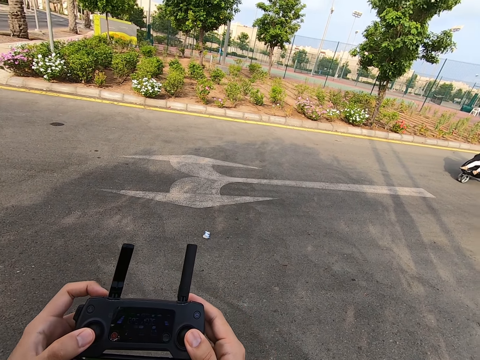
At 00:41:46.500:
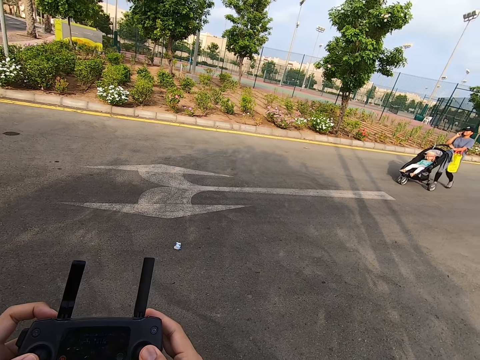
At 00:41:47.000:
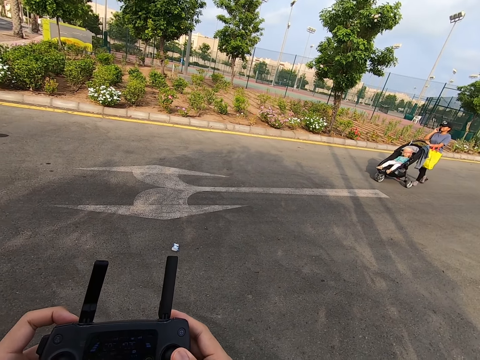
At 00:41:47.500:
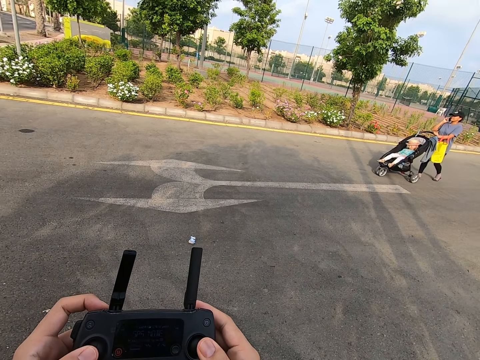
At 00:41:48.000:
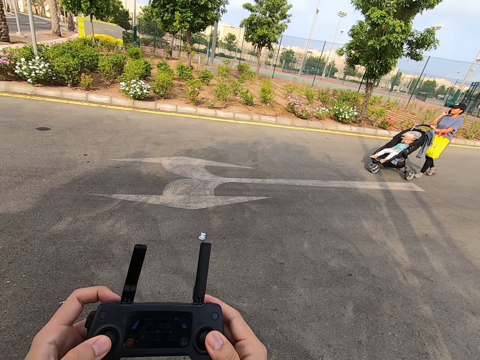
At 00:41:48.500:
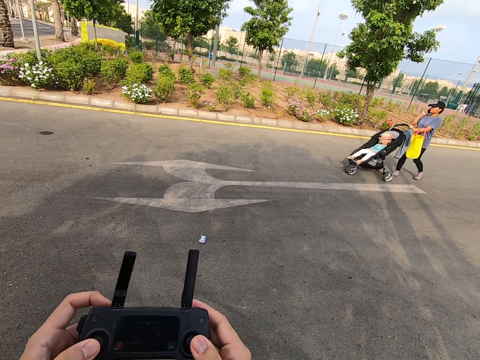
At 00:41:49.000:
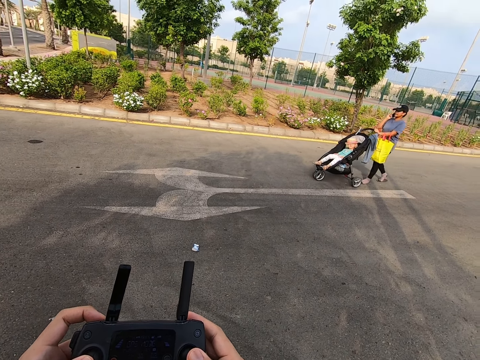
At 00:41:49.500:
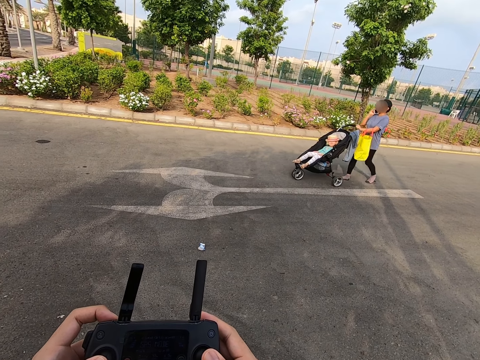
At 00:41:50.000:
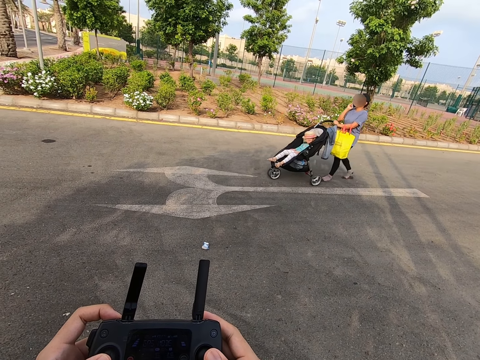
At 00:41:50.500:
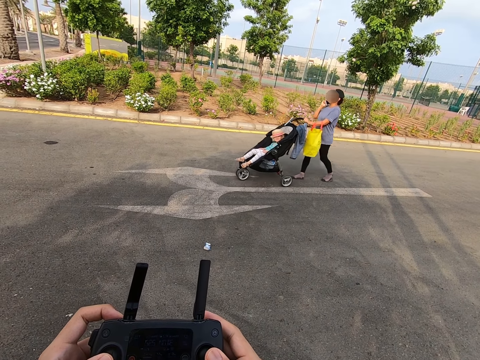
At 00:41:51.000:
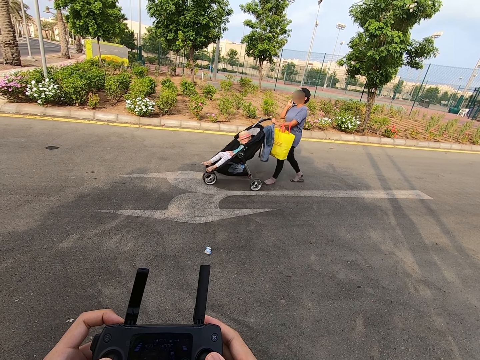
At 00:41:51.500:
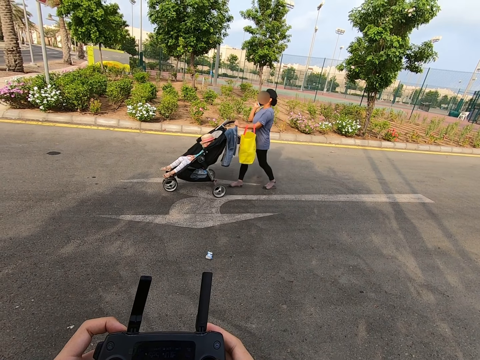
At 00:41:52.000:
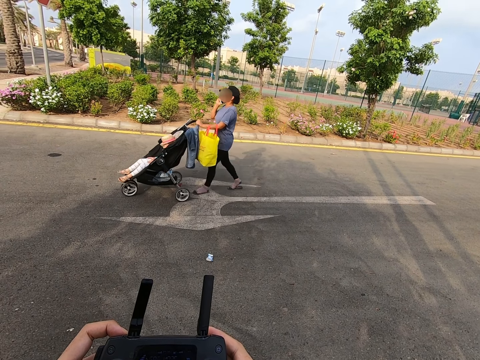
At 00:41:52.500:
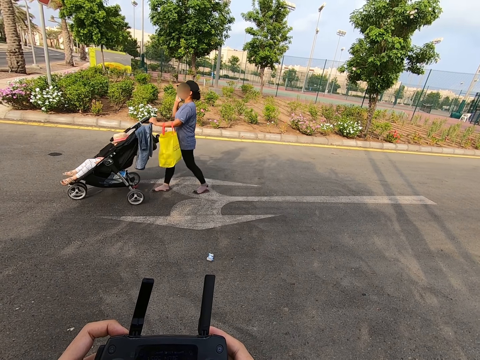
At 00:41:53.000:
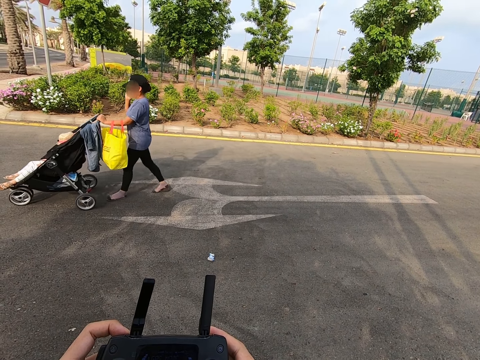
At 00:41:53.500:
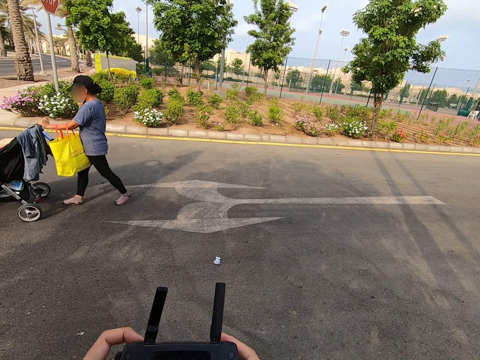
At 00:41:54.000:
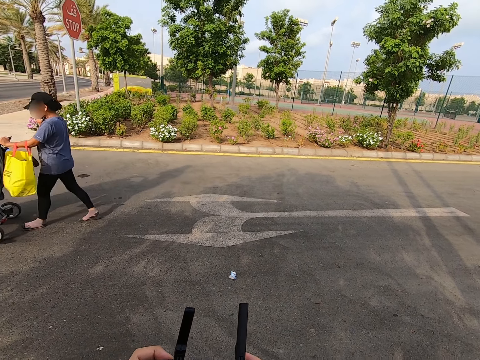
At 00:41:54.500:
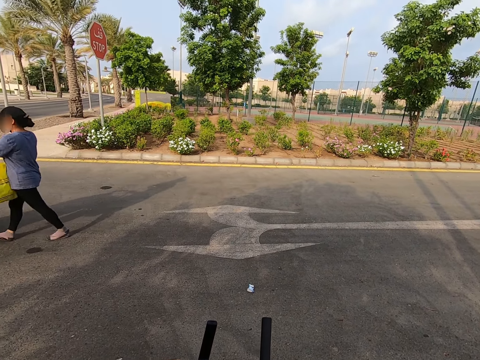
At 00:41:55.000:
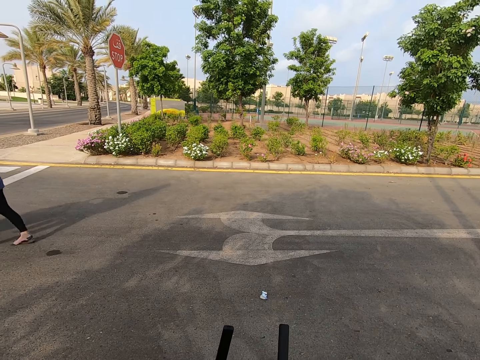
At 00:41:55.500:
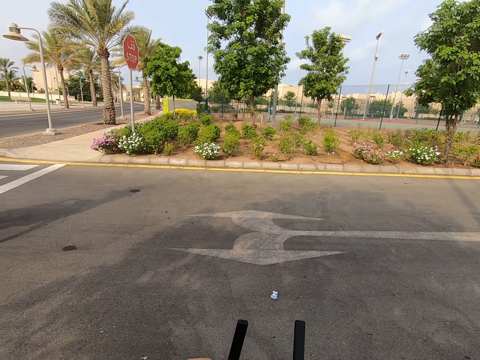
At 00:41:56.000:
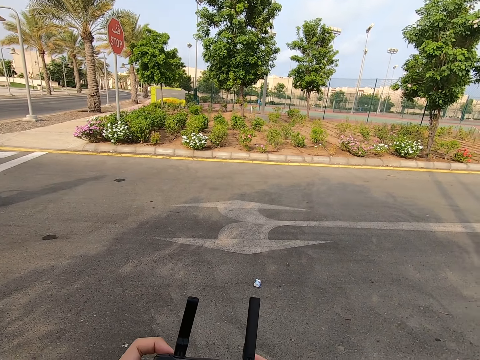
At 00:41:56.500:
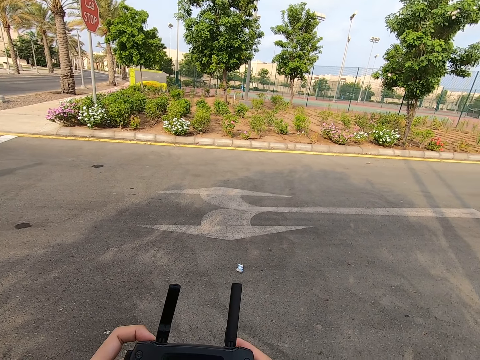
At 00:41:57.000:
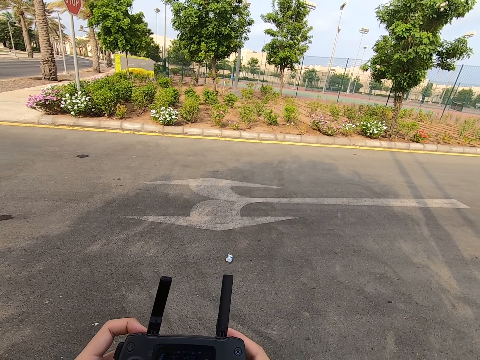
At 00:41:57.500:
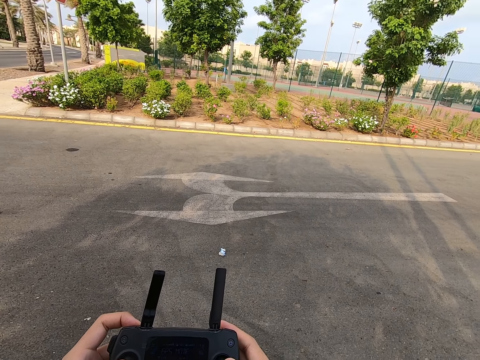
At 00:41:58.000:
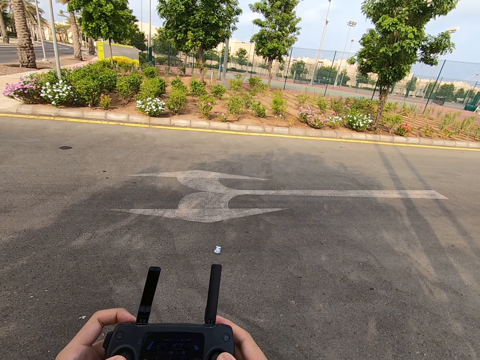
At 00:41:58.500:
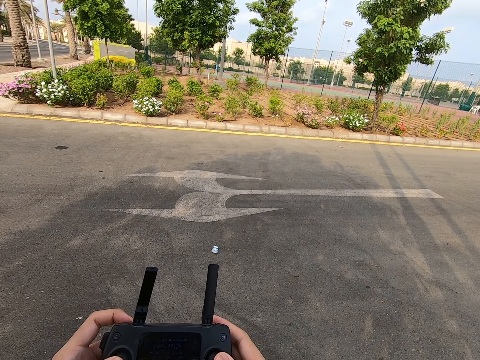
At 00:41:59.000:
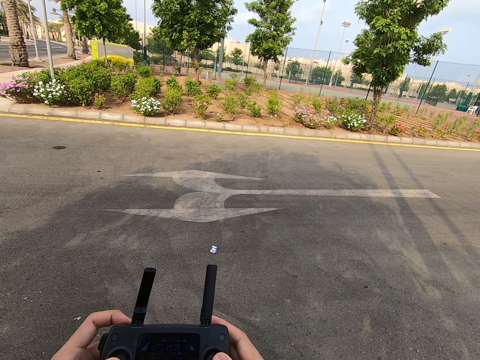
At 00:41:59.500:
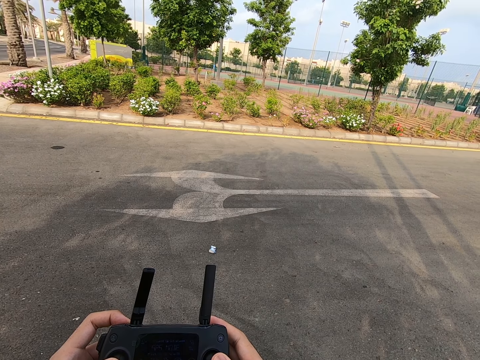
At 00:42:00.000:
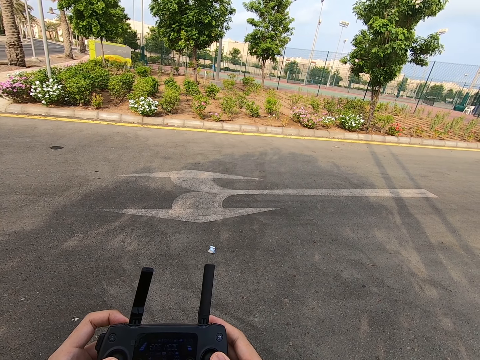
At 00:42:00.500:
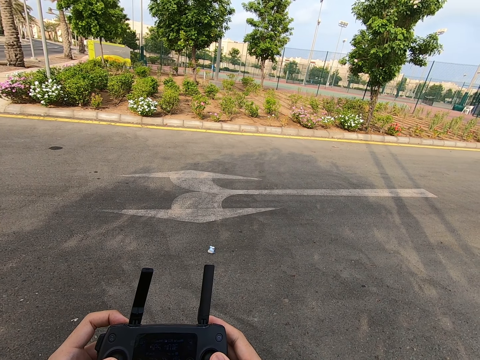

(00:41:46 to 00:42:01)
The camera wearer looks at the remote control.

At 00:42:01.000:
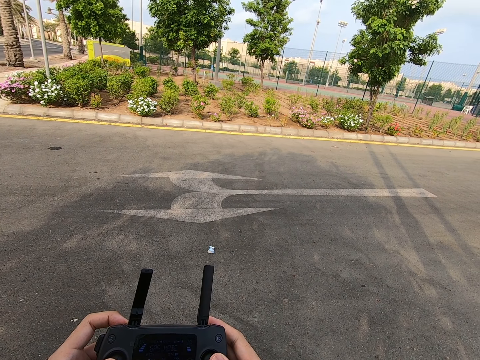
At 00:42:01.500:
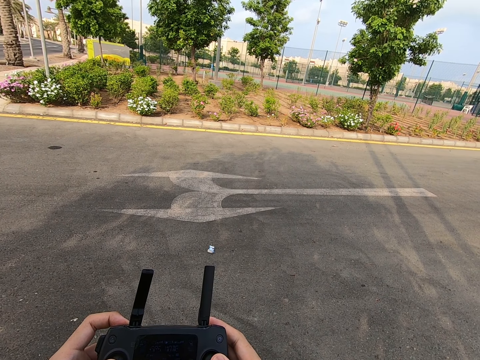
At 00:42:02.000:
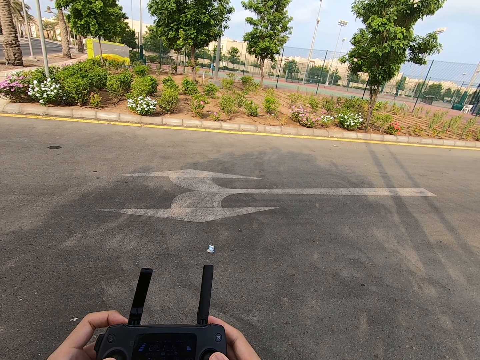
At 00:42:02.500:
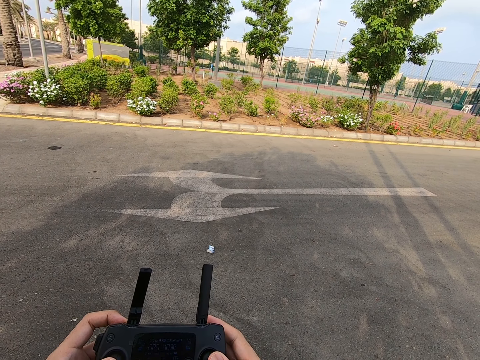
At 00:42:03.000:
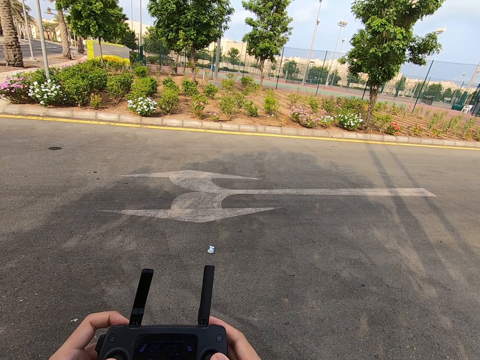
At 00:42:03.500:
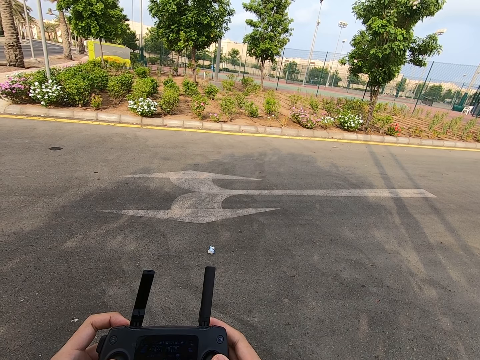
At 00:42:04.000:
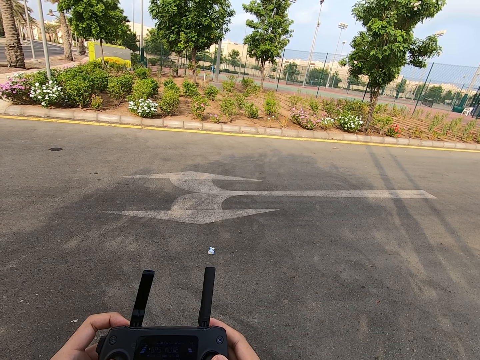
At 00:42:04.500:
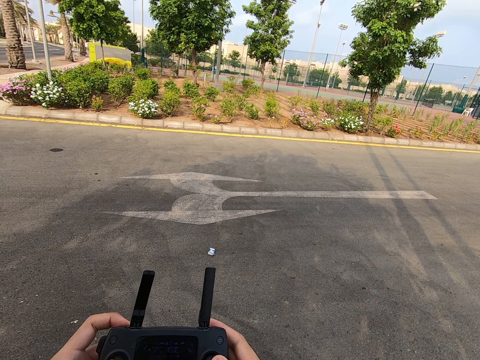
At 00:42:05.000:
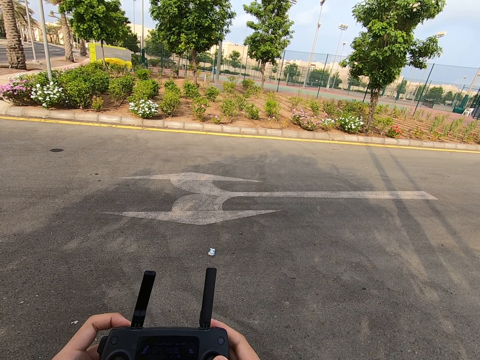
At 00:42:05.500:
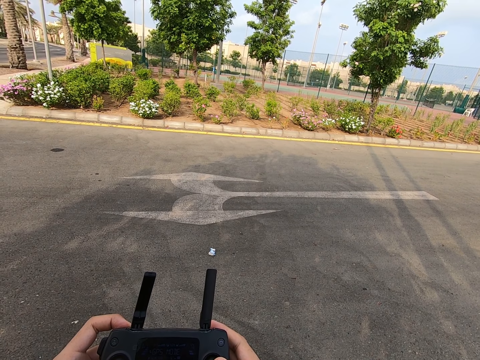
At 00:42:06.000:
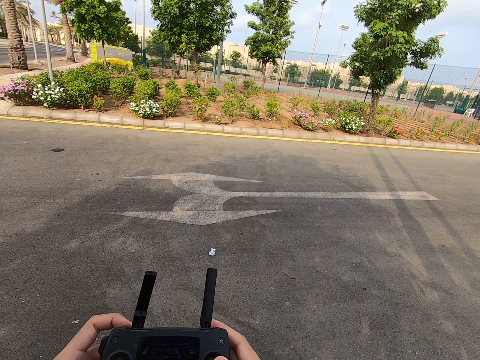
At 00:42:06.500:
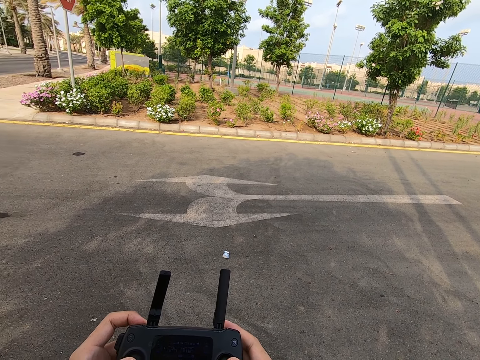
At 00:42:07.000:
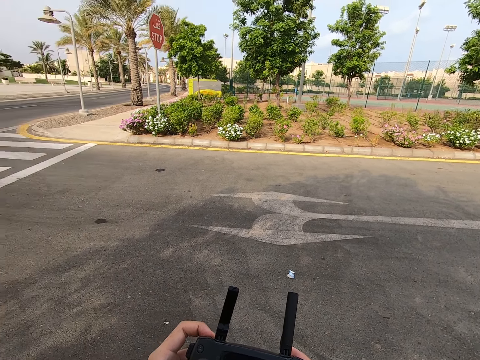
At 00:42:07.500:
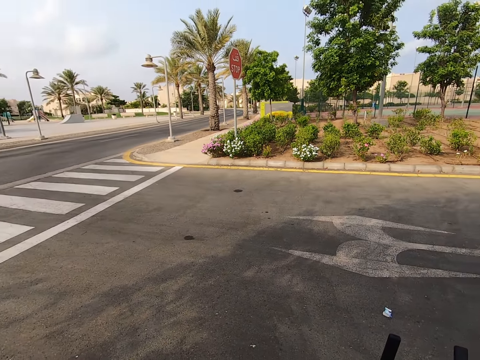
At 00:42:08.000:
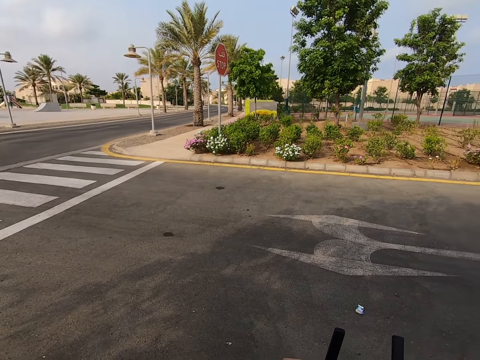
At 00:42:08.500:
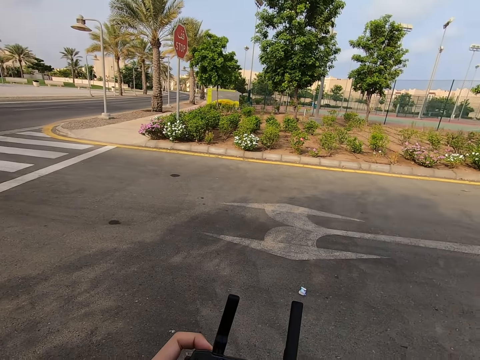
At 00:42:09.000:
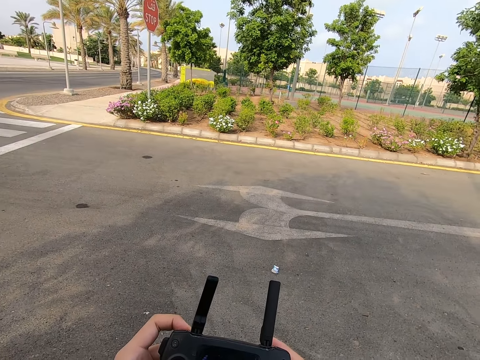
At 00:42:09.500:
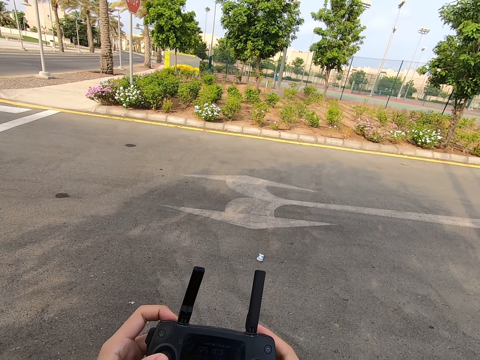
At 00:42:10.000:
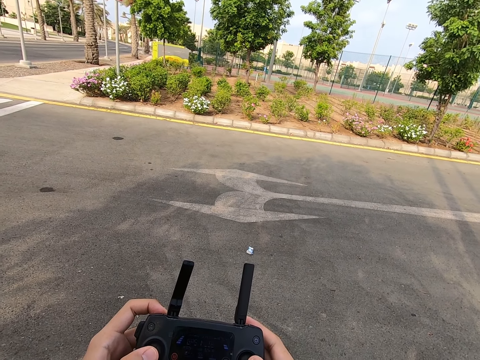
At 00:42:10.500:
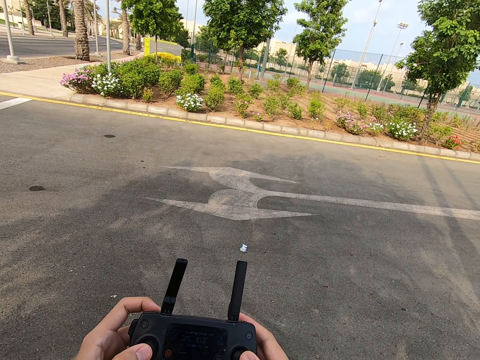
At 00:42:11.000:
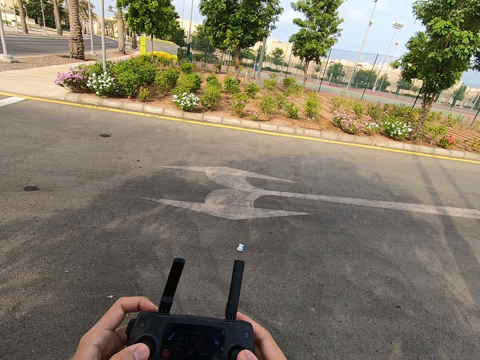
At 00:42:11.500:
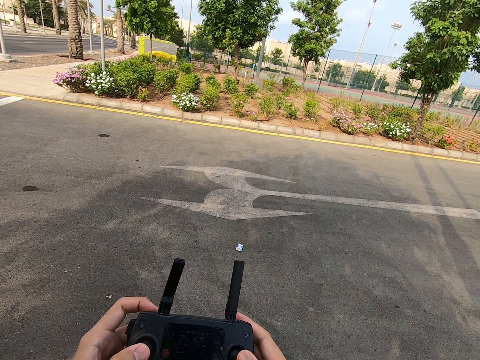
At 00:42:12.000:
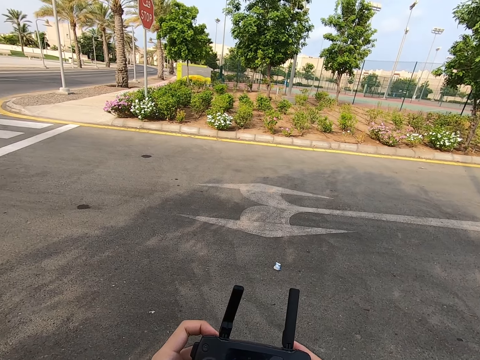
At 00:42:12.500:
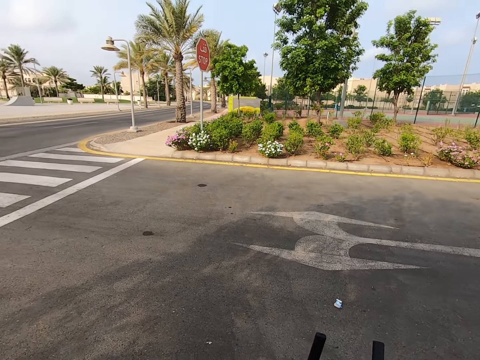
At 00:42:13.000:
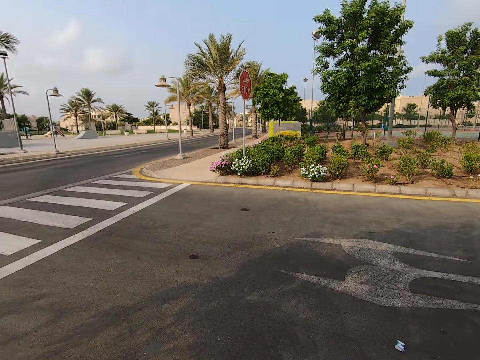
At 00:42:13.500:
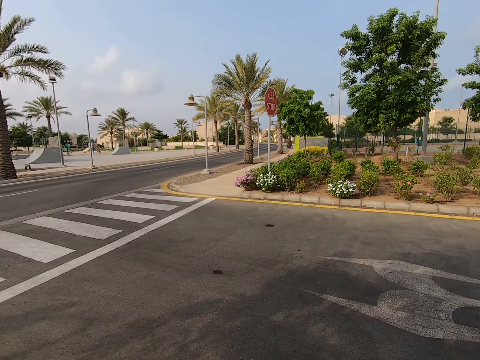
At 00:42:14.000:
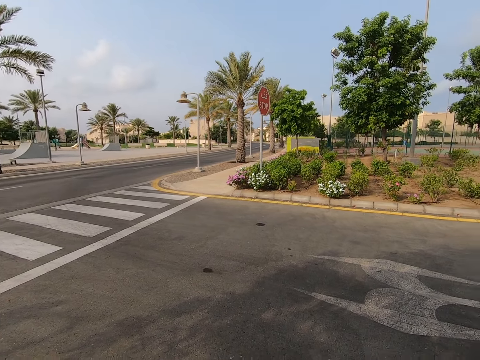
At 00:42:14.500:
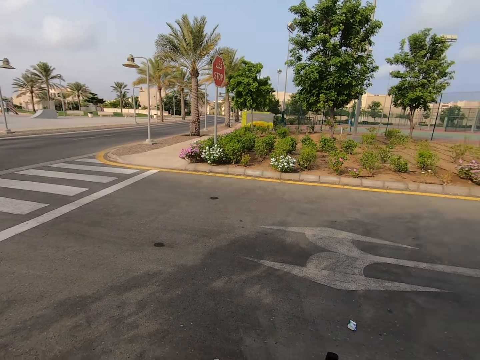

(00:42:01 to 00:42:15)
The camera wearer looks around. They press the drone controller. They look at the remote control. They look around.
